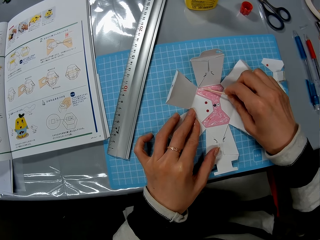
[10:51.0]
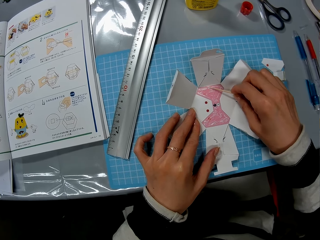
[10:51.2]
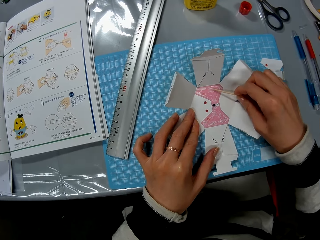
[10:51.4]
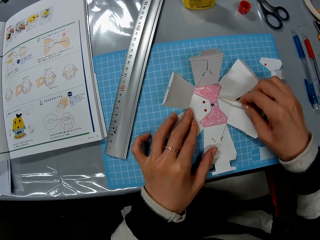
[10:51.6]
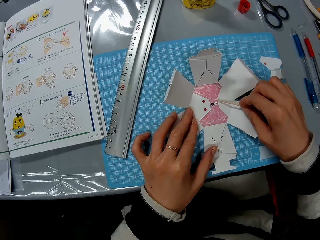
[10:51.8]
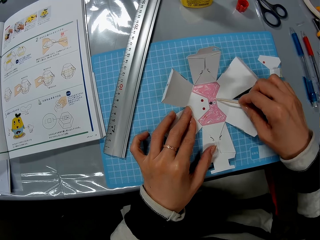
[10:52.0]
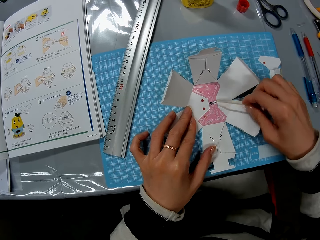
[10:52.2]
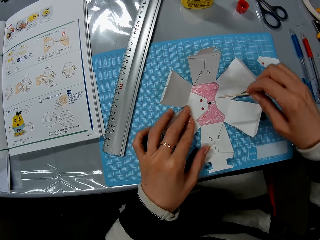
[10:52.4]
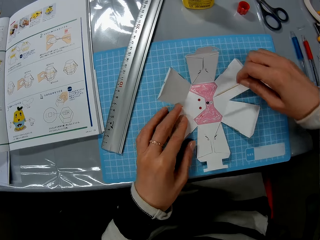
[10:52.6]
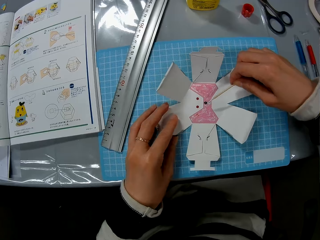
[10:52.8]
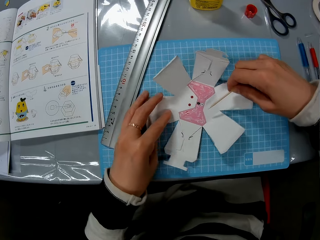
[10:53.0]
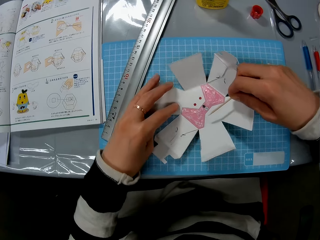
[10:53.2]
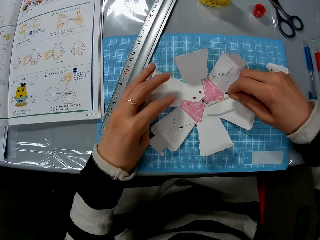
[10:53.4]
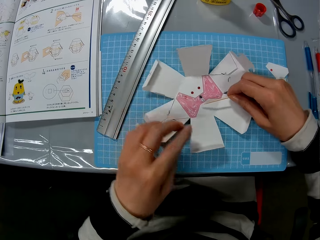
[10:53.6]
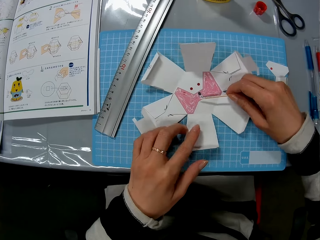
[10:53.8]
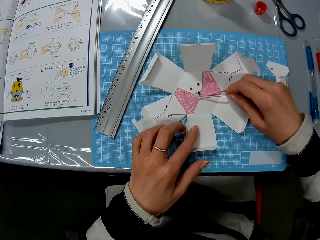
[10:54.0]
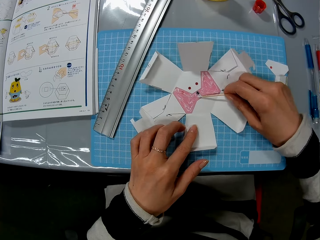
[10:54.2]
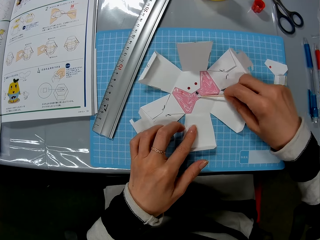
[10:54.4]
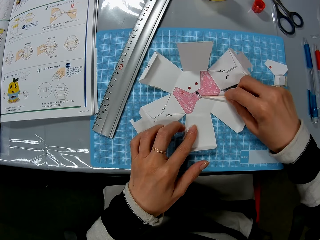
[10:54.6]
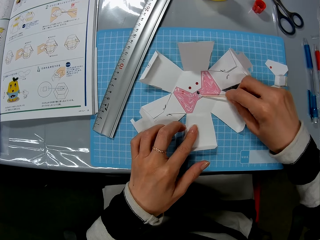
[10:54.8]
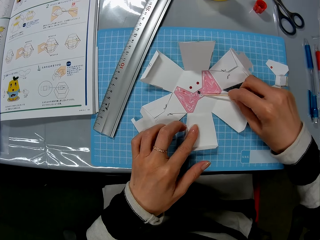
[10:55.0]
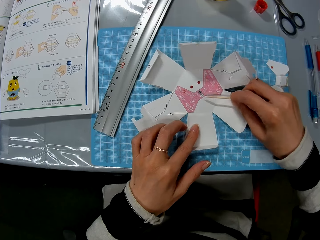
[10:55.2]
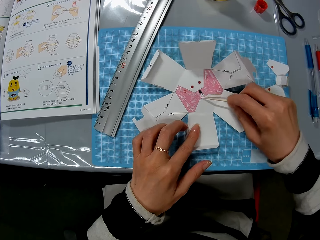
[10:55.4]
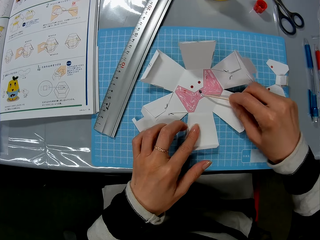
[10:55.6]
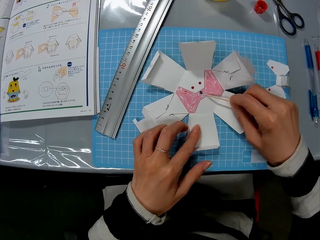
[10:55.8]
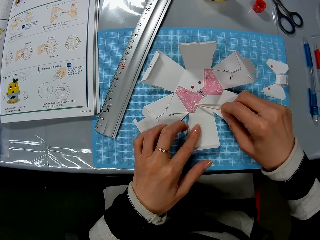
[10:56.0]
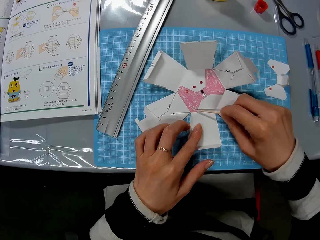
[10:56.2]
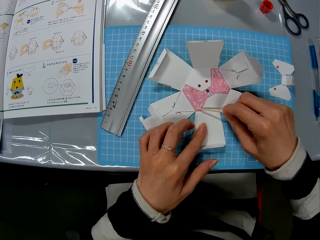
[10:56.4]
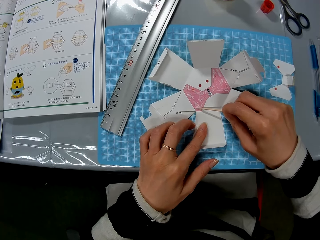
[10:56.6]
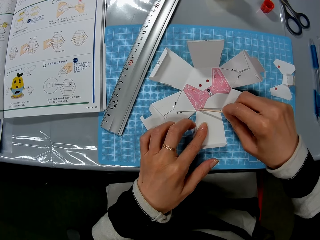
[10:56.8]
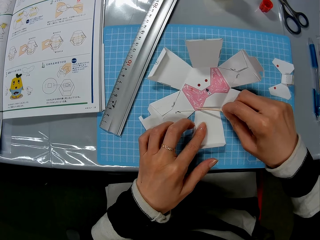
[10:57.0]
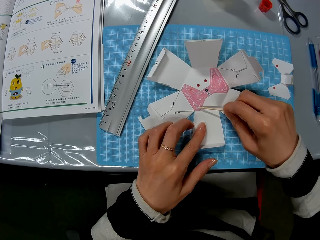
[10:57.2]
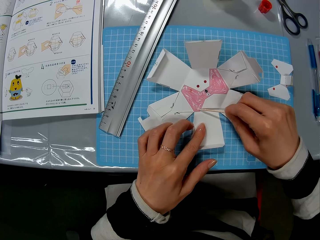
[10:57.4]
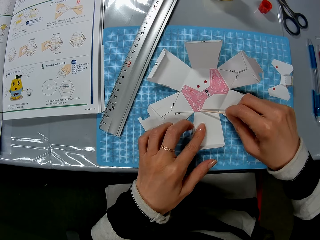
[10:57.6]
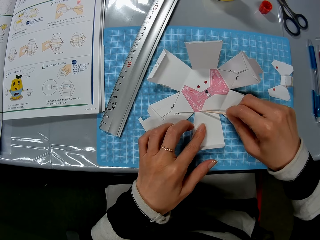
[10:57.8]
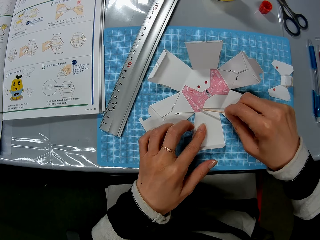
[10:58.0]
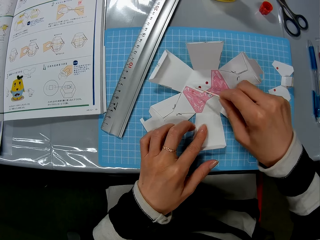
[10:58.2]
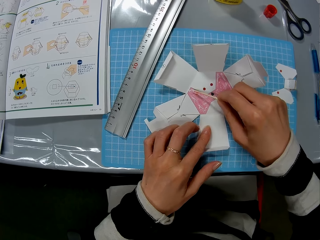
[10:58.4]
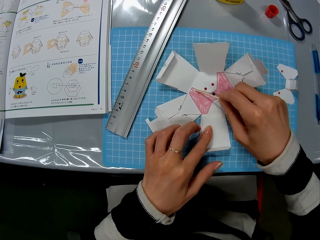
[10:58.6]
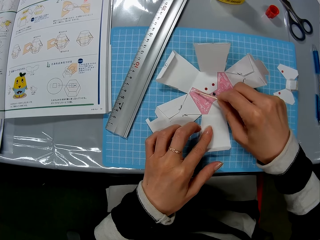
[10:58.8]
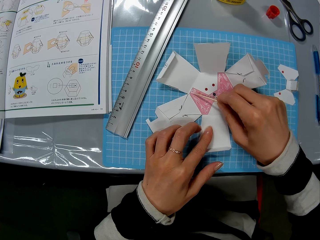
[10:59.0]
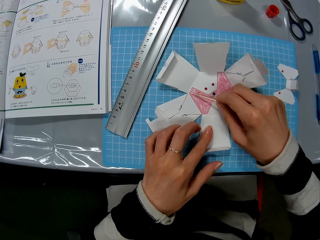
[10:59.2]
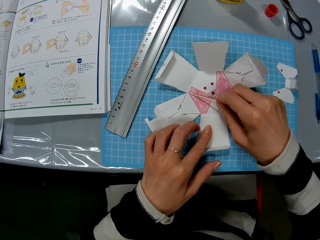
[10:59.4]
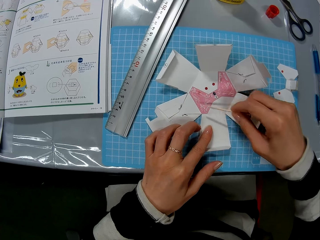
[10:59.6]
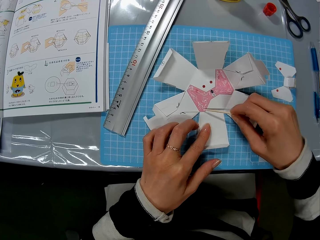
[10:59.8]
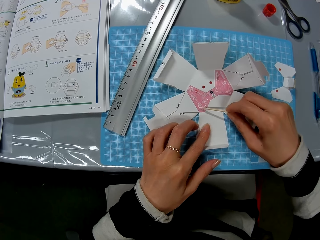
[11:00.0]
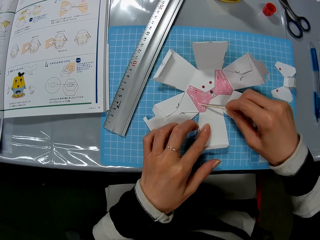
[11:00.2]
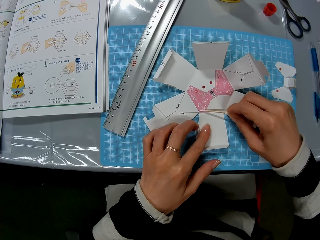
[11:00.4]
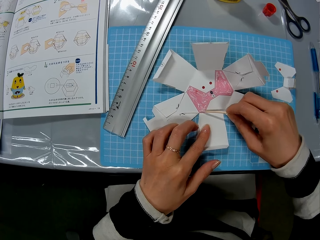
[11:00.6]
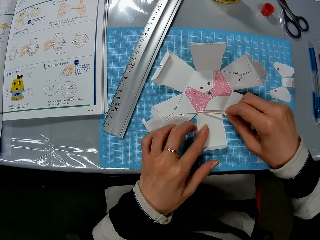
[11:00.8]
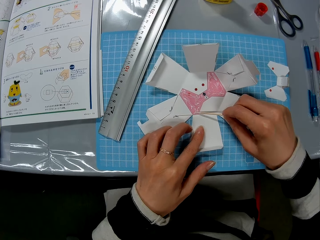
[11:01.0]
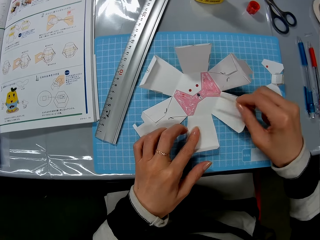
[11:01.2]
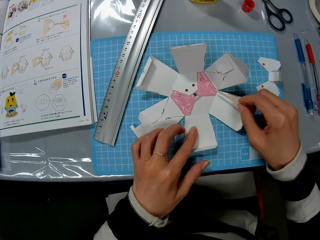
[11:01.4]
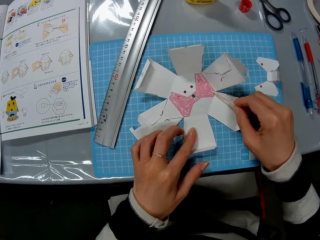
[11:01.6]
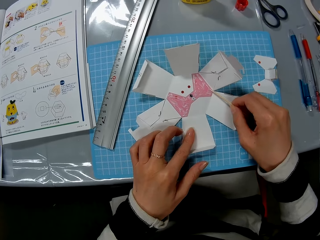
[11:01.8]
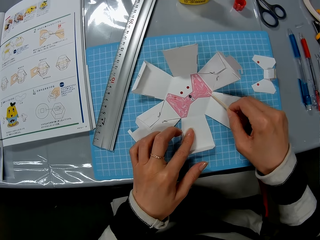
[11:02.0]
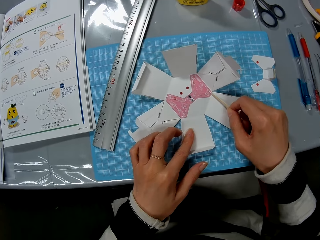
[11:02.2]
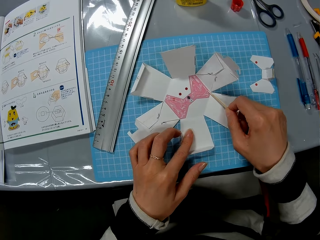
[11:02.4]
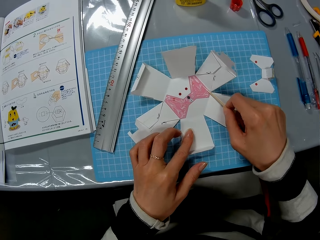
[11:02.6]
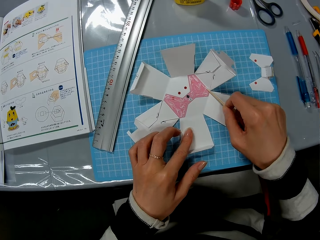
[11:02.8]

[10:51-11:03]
The camera wearer rotates the carton craft.

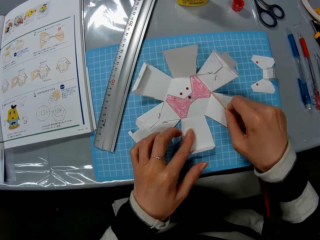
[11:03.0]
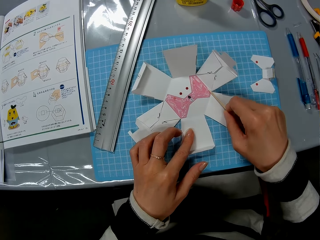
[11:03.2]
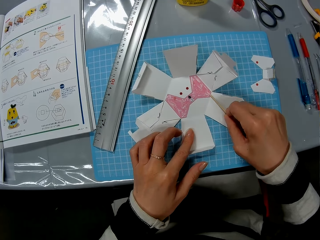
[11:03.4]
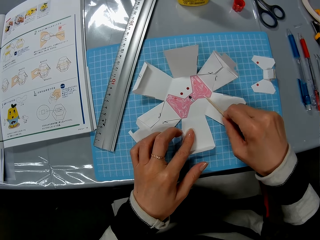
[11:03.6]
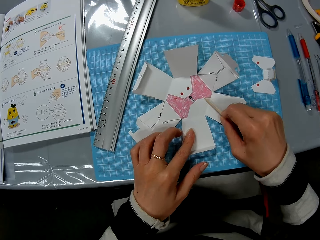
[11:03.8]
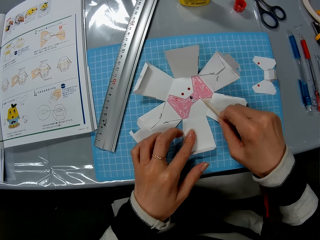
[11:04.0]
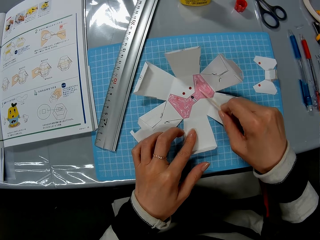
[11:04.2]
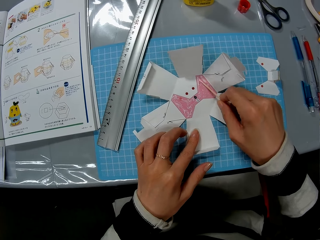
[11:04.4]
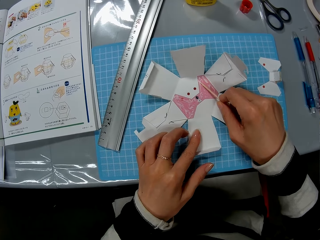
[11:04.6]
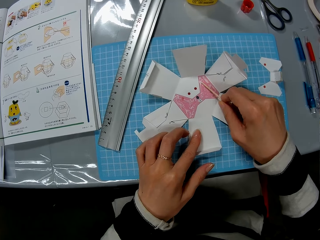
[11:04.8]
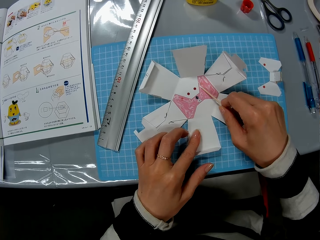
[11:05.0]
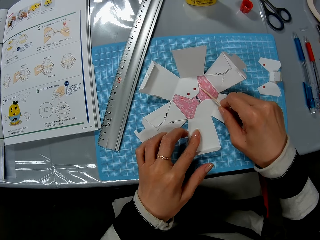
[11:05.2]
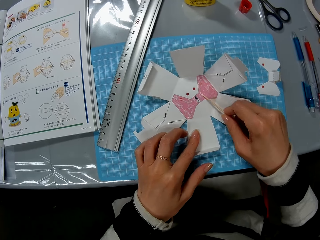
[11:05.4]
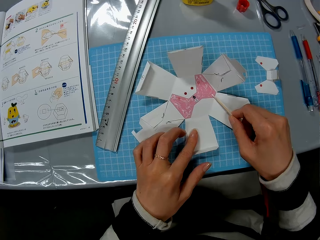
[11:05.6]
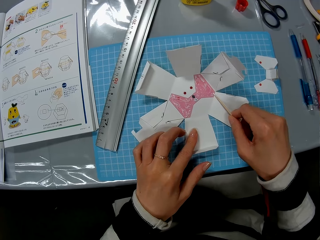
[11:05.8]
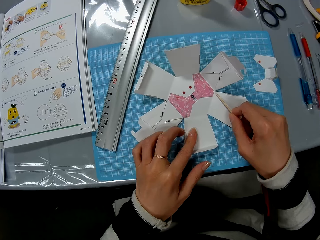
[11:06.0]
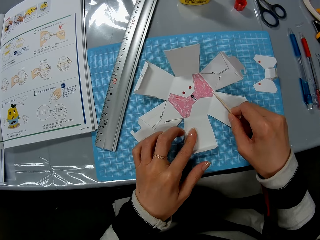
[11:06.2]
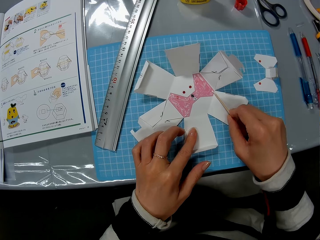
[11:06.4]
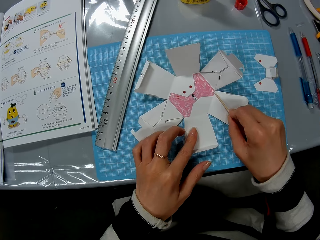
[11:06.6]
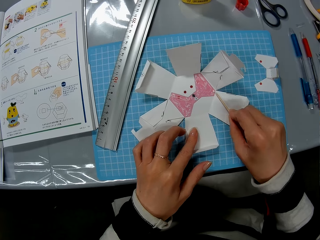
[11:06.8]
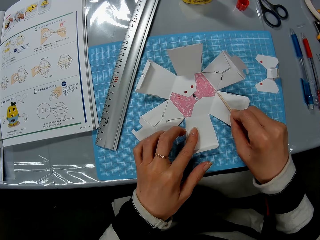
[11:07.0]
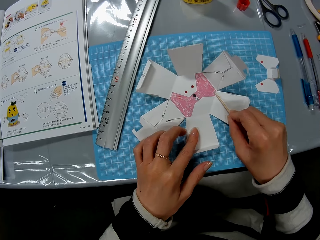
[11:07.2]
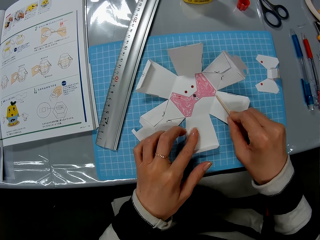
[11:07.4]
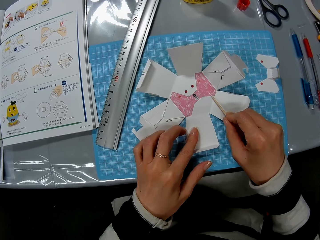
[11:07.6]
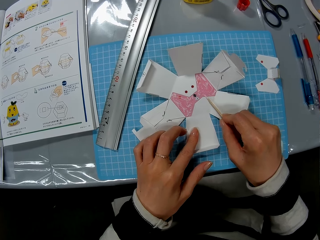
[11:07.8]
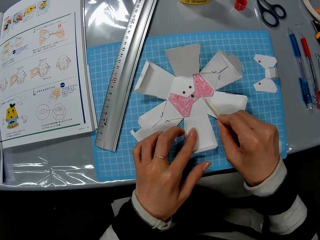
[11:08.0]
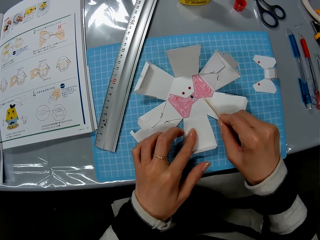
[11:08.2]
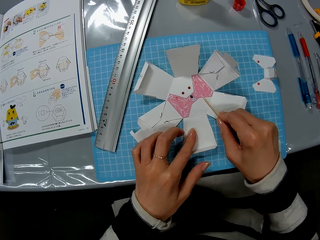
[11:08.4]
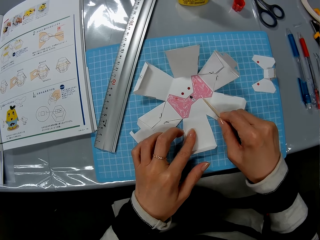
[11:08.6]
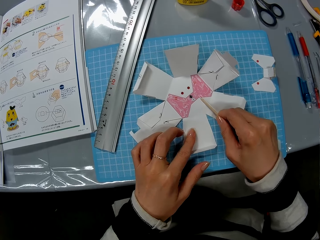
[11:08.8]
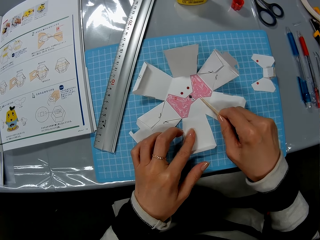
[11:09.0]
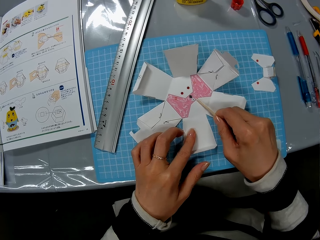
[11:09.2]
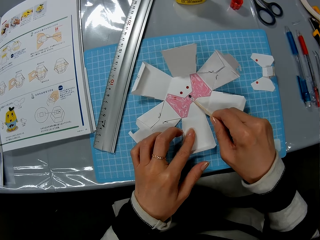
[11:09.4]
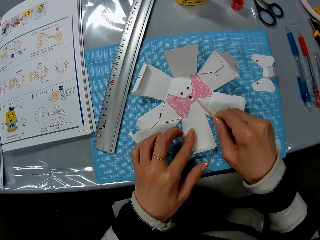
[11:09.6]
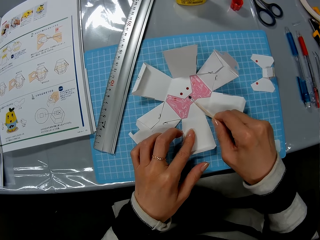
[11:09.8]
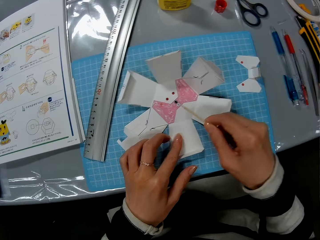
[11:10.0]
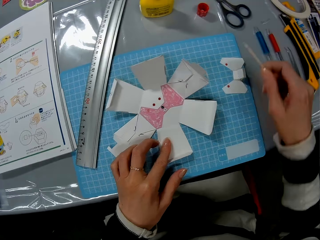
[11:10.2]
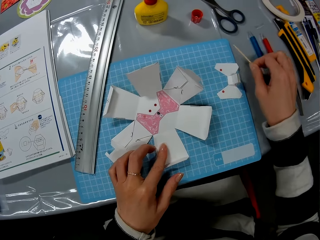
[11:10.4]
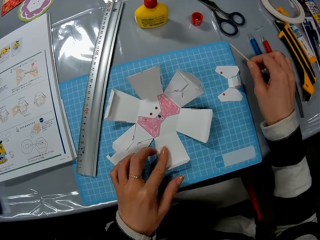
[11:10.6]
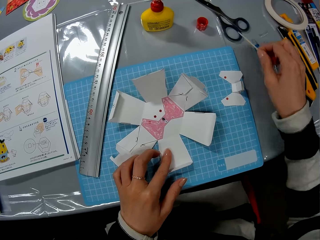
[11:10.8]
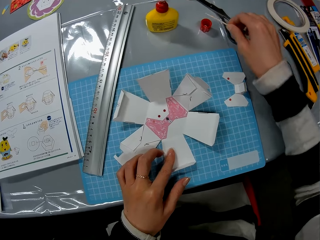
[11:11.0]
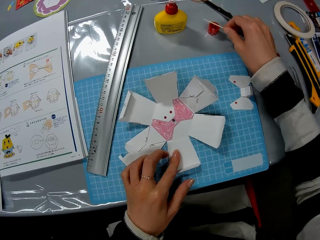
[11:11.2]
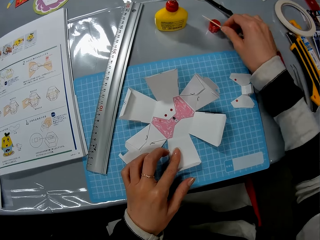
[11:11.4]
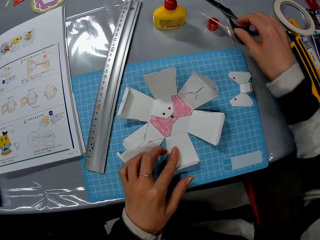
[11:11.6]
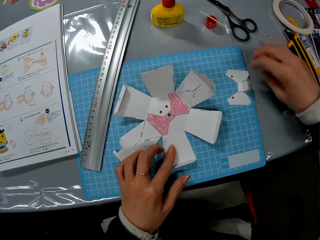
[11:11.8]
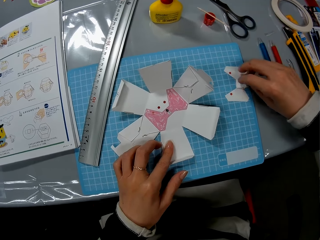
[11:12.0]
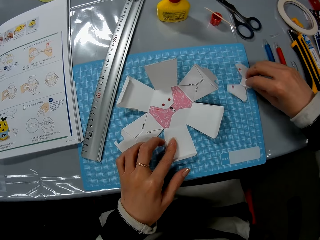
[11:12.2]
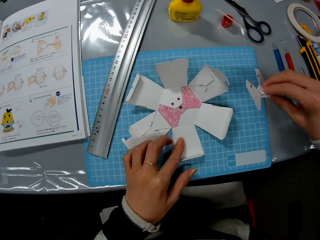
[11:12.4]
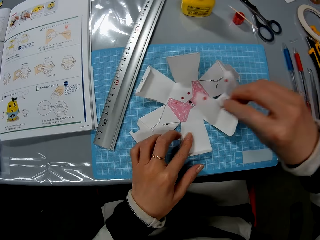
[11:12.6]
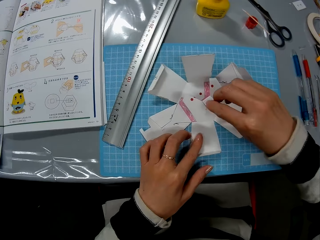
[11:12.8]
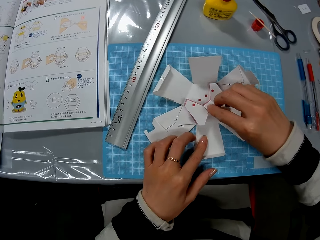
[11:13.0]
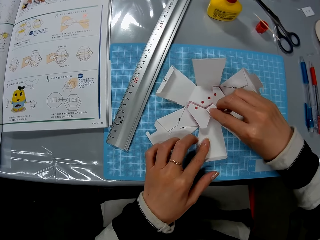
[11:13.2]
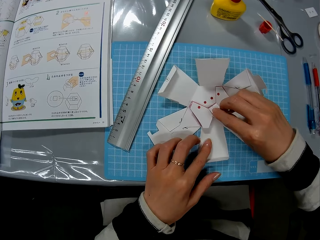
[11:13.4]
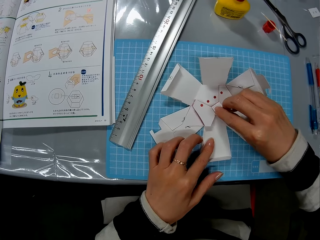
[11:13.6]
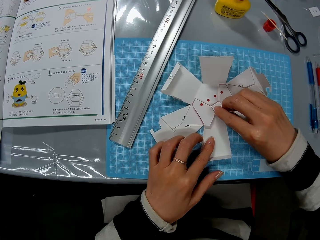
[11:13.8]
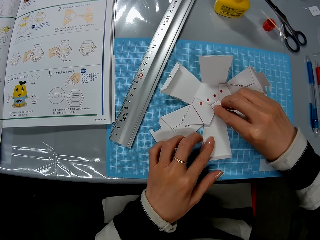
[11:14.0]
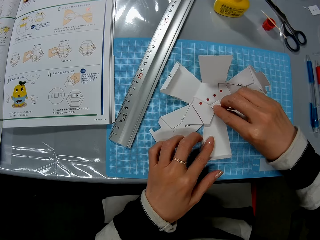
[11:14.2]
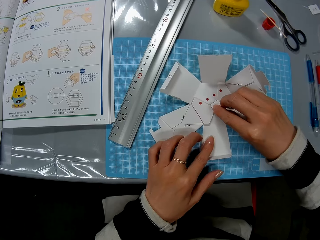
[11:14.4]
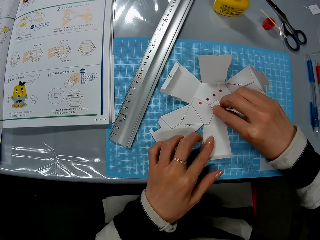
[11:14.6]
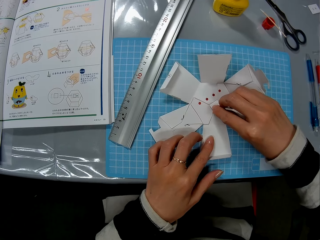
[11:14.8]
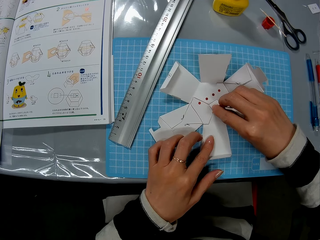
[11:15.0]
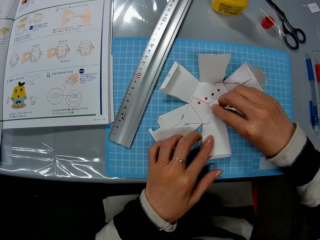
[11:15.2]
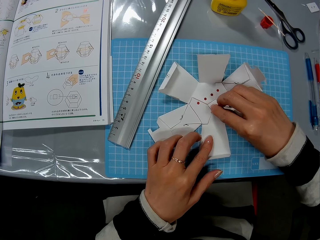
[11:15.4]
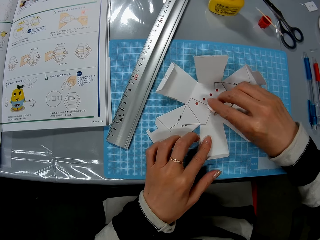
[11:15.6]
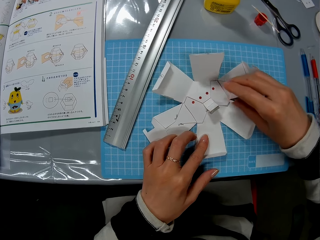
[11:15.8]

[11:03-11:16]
The camera wearer puts the stick on the bottle top. They pick a piece of carton craft from the cutting mat. They join the two carton crafts together.
